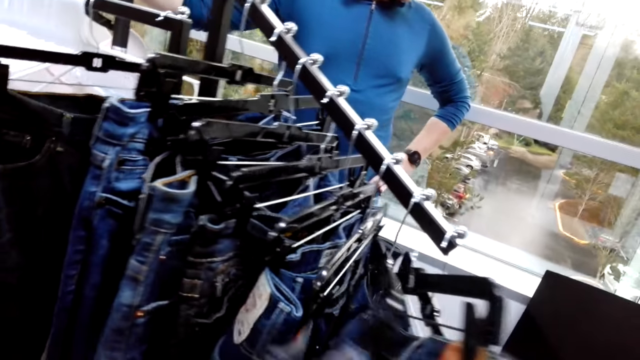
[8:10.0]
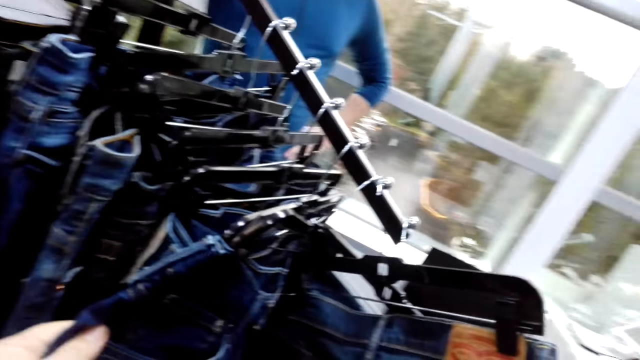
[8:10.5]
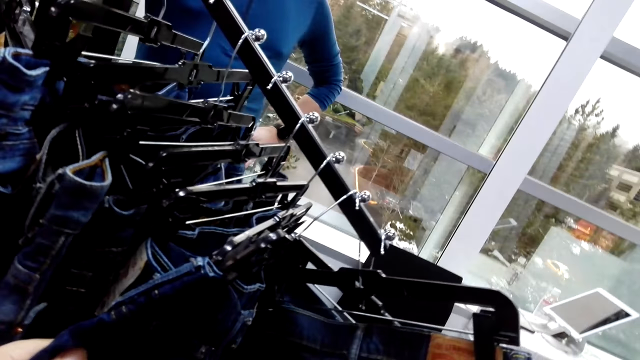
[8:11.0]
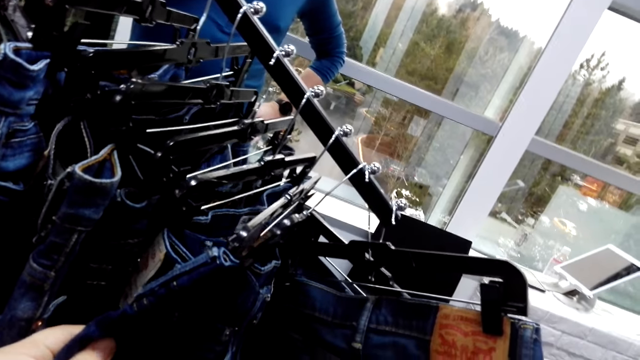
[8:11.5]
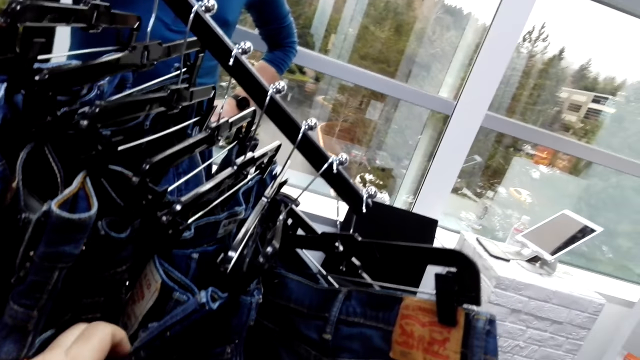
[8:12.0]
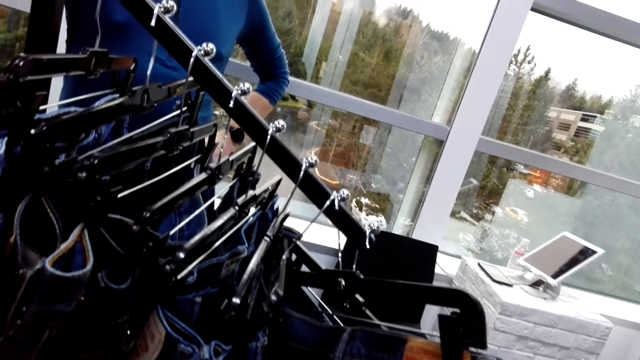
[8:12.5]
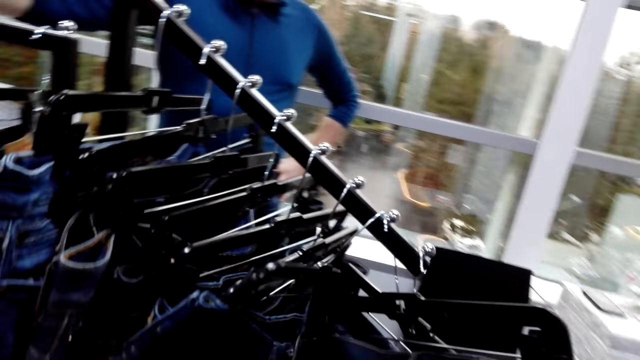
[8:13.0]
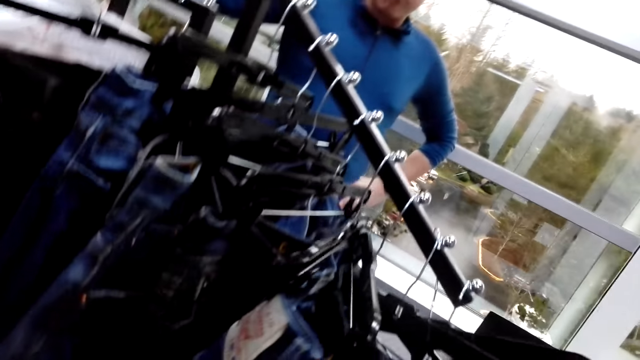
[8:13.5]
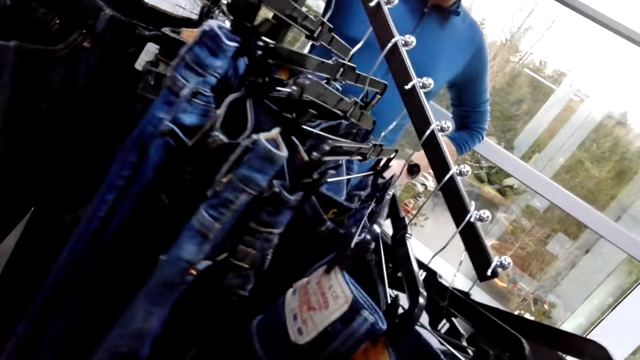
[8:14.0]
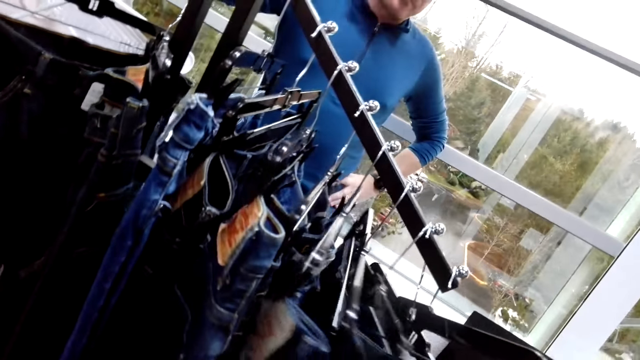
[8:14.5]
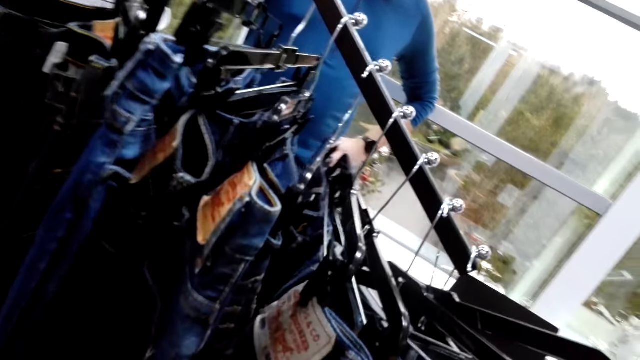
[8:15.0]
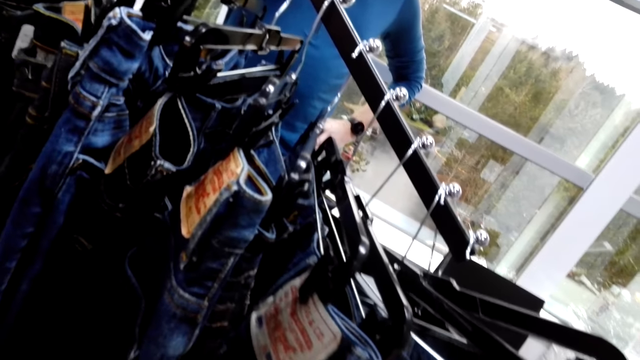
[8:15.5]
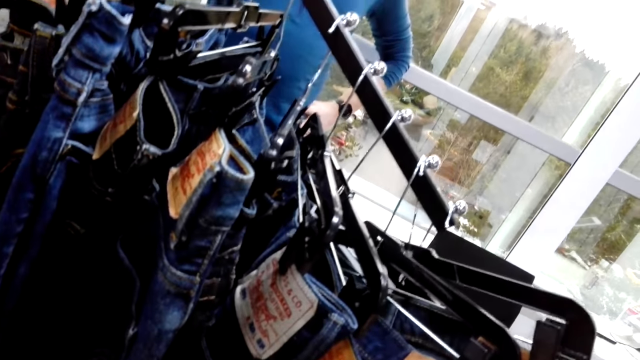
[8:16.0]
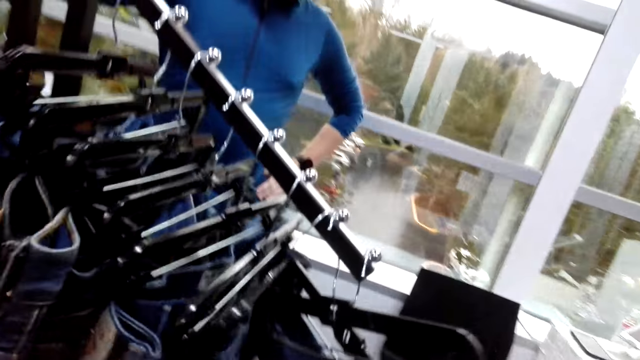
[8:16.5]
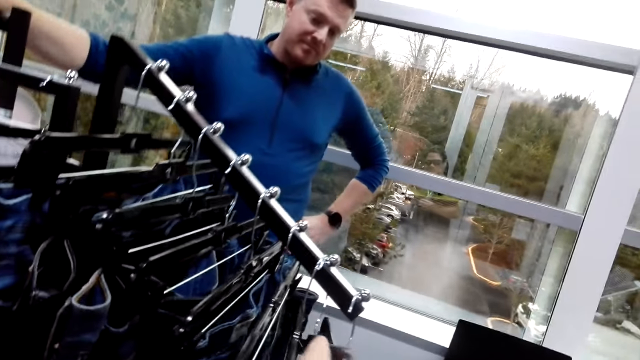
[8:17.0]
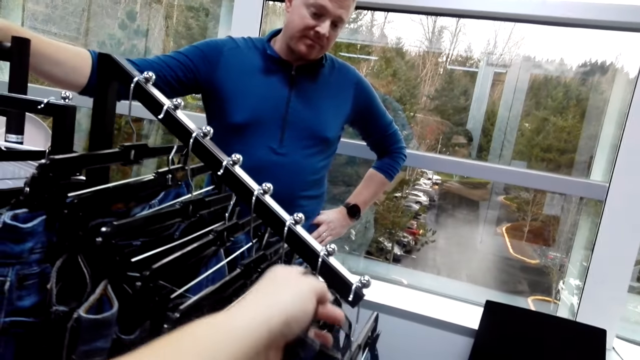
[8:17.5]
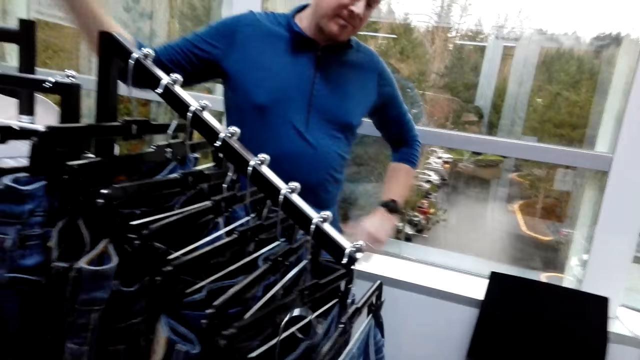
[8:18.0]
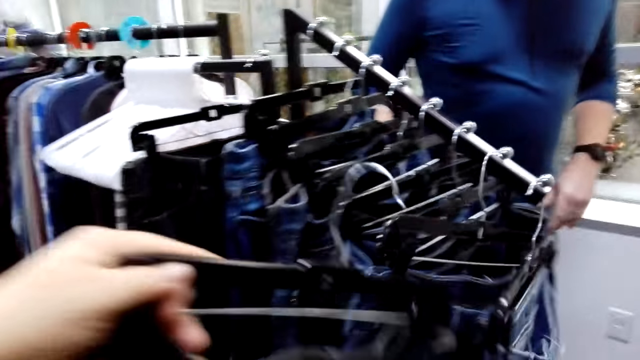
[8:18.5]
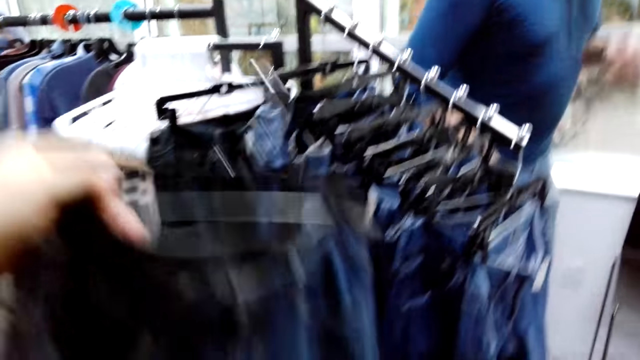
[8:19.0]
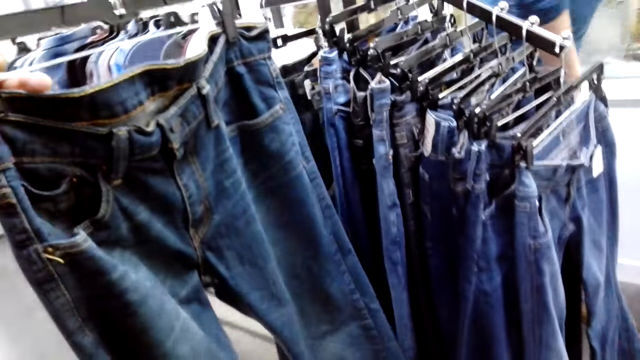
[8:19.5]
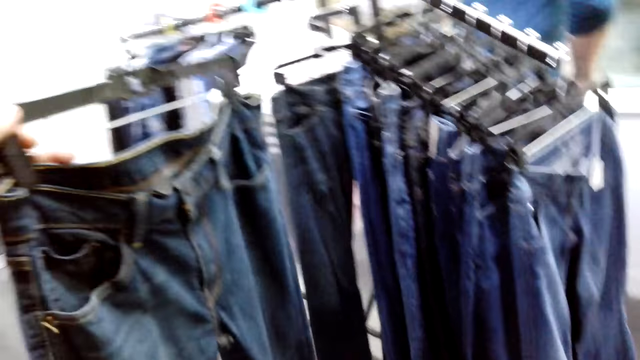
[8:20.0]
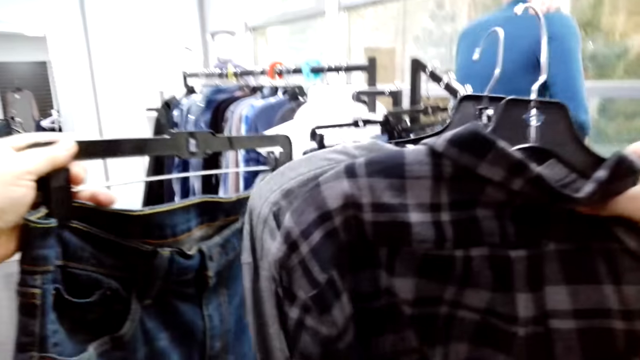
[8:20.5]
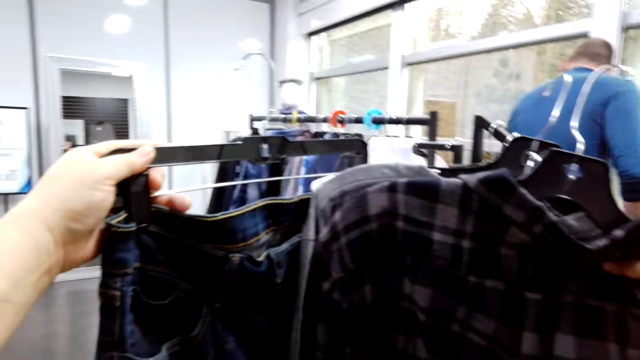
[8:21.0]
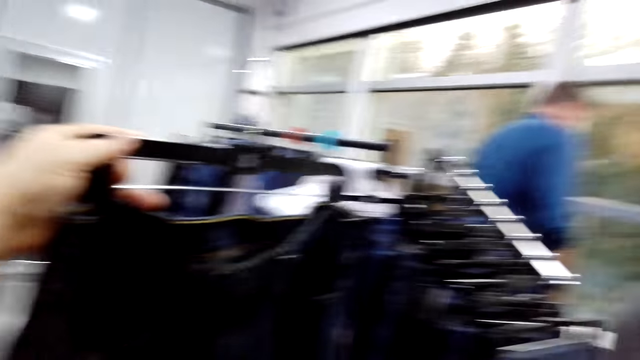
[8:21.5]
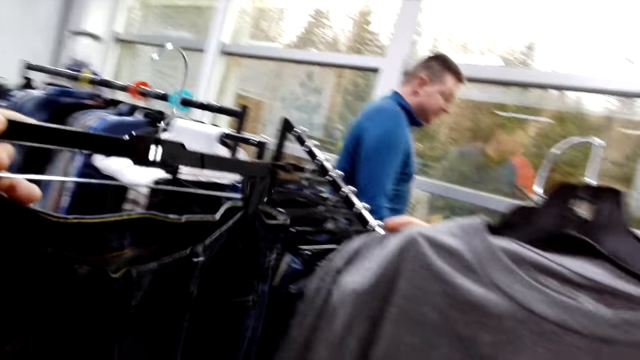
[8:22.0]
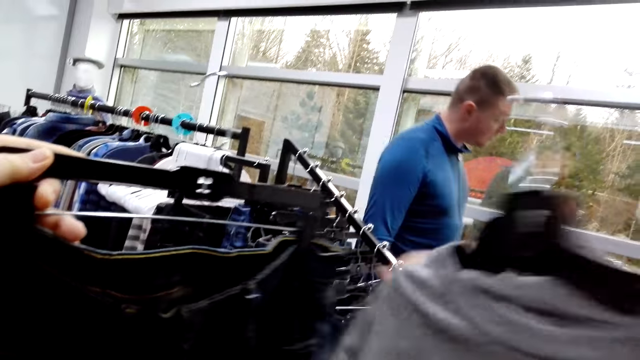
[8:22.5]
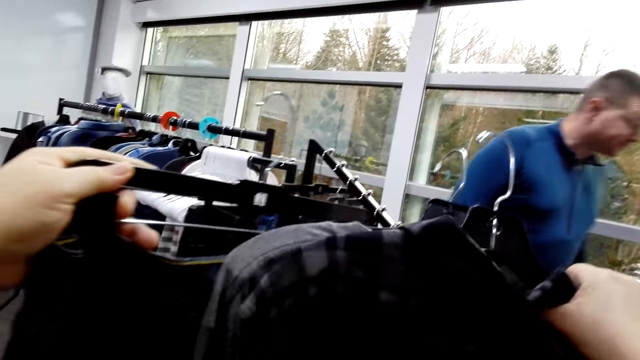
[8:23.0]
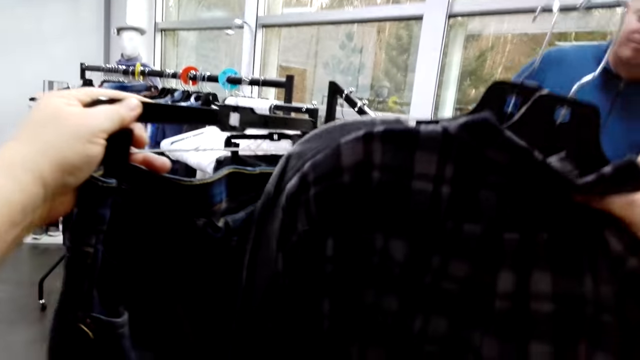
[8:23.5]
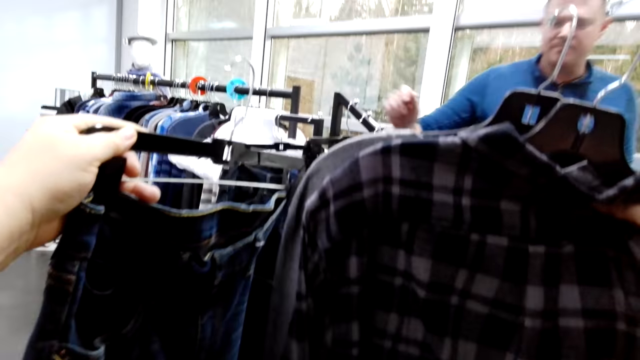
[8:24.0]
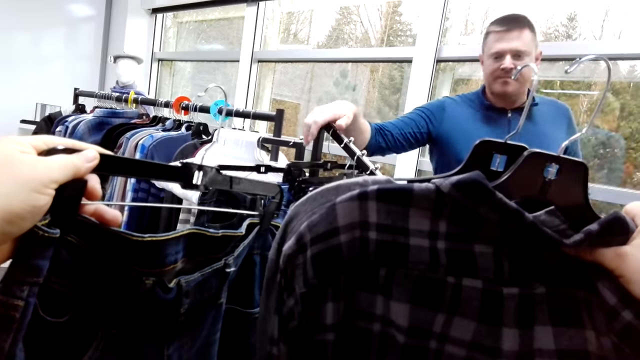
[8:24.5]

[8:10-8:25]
The camera wearer picks the trouser on the rack. They hold up the trouser. They check the clothes. They hold the shirt against the trouser. They turn the shirt. They turn the shirt again.

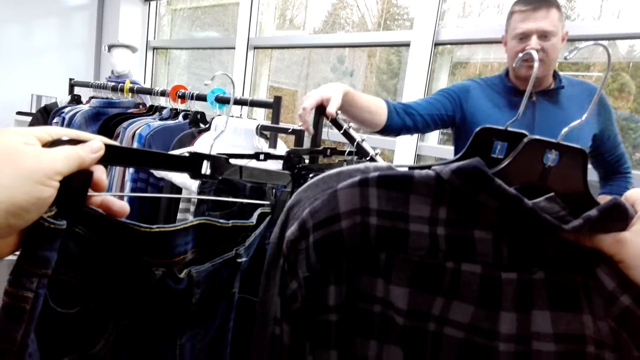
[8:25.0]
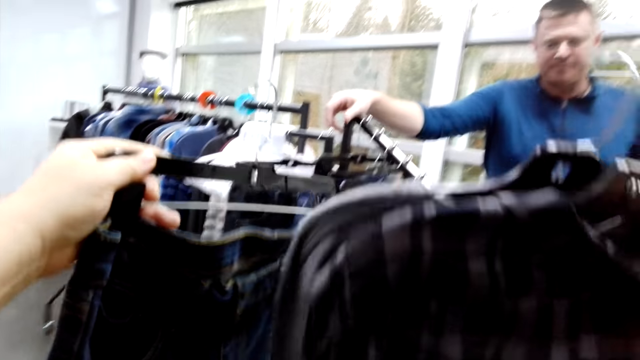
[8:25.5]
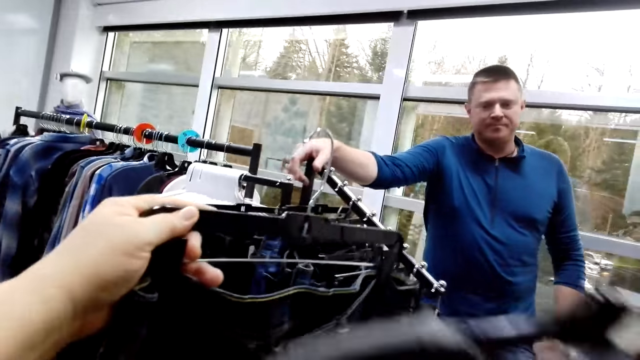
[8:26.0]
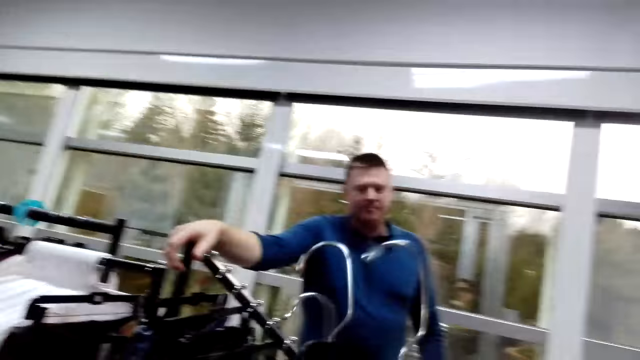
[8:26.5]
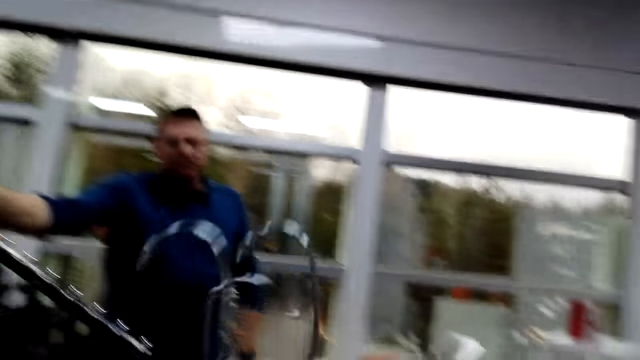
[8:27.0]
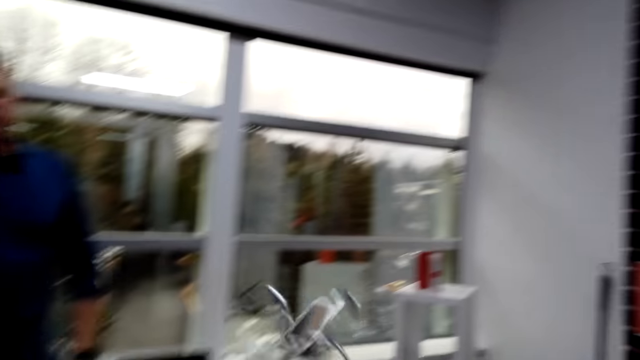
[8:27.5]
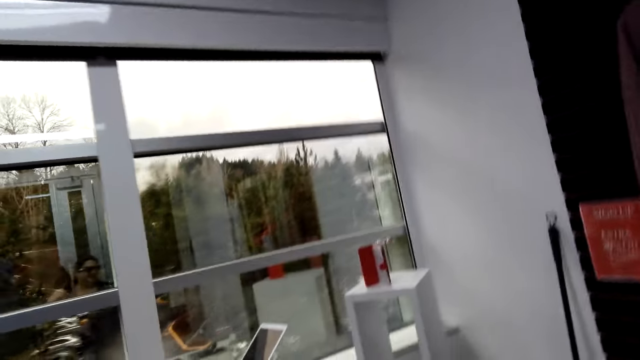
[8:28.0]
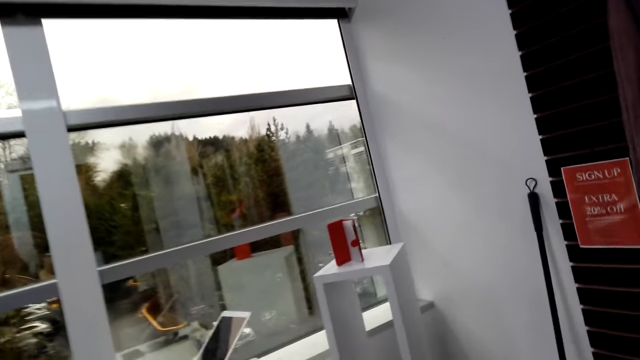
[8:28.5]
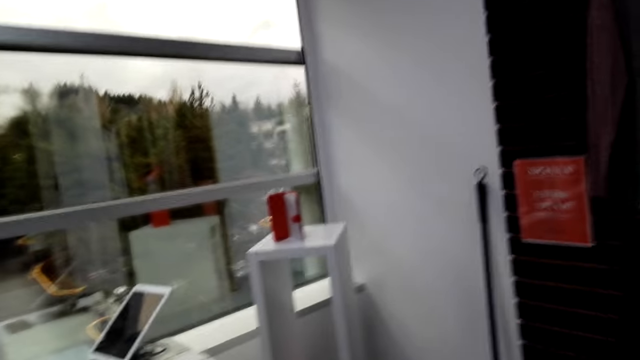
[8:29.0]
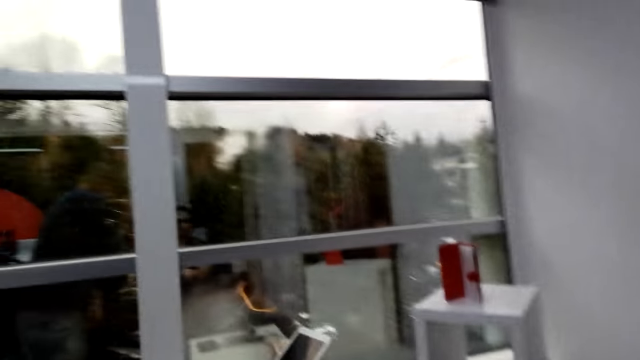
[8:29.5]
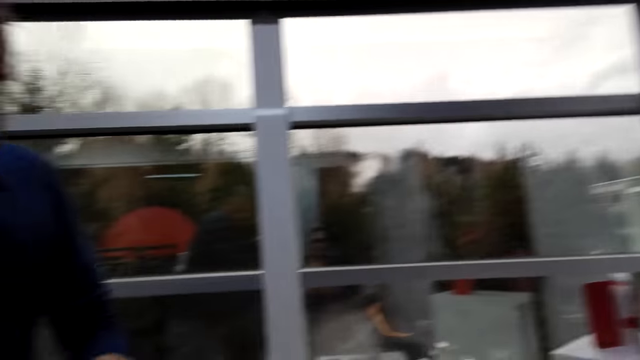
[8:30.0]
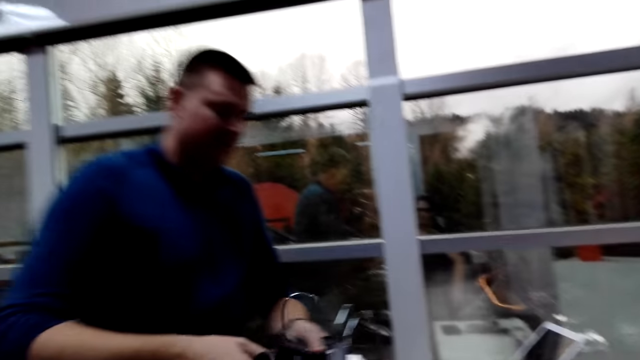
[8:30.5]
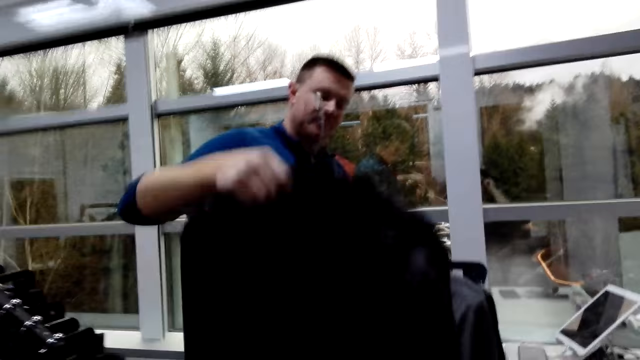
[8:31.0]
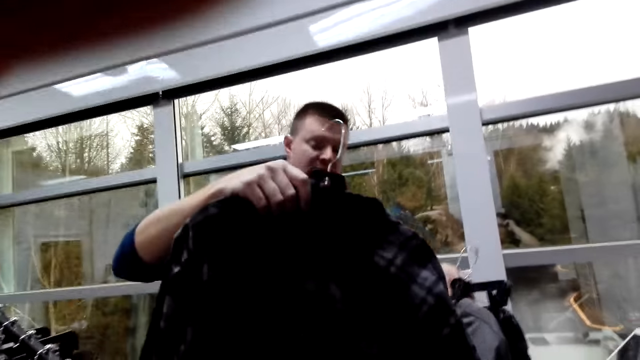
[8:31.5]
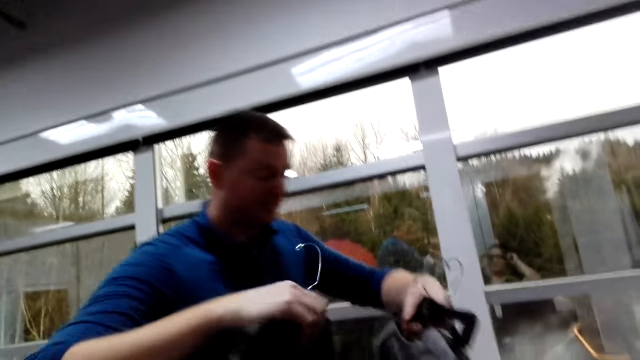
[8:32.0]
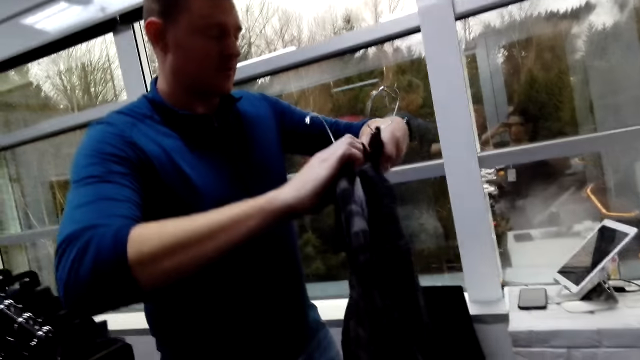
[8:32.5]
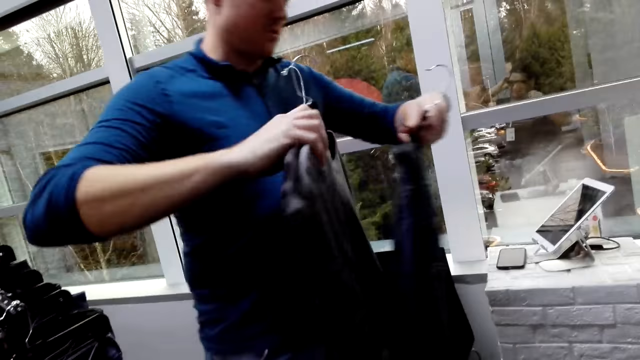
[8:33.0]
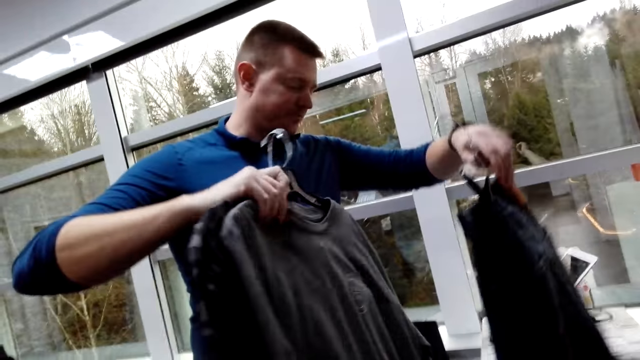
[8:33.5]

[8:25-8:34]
The camera wearer holds together the clothes. A man picks the clothes from the camera wearer. The man holds together the clothes and checks the clothes. The camera wearer adjusts the camera.
